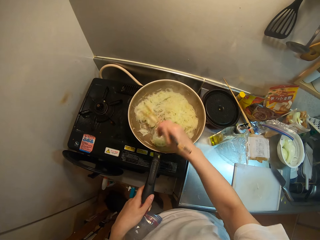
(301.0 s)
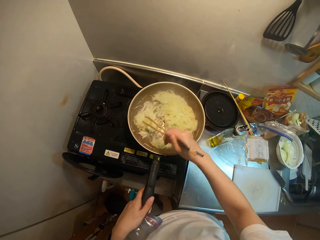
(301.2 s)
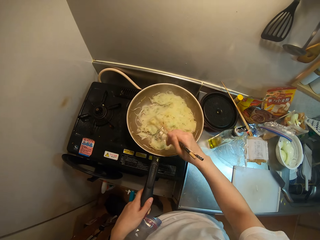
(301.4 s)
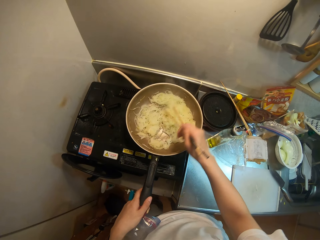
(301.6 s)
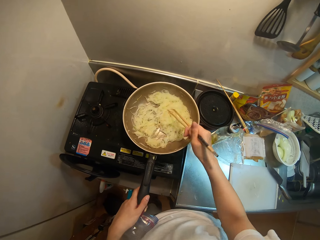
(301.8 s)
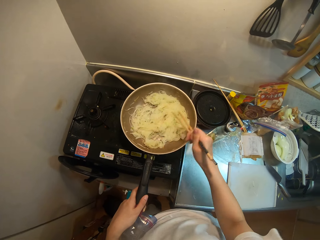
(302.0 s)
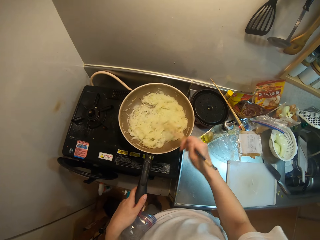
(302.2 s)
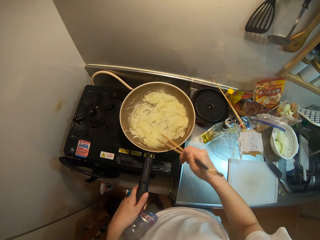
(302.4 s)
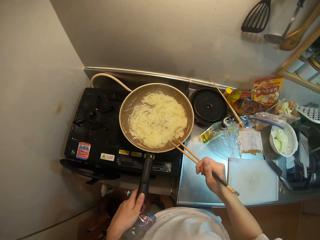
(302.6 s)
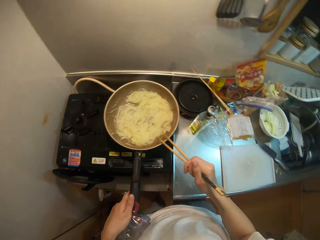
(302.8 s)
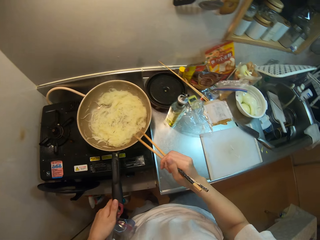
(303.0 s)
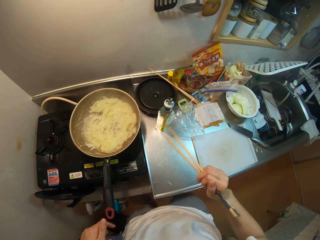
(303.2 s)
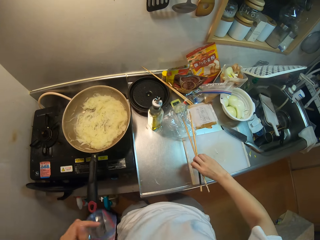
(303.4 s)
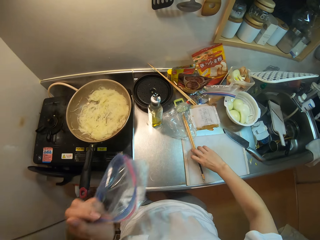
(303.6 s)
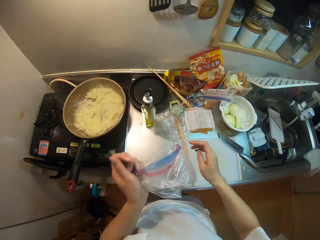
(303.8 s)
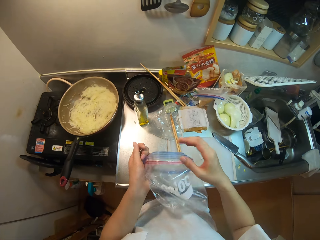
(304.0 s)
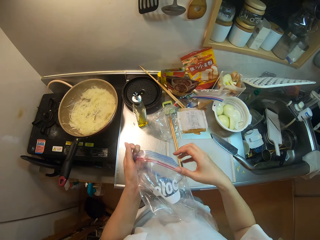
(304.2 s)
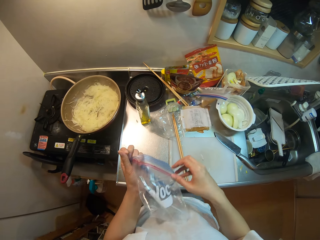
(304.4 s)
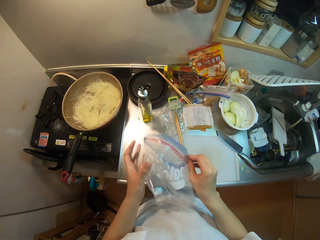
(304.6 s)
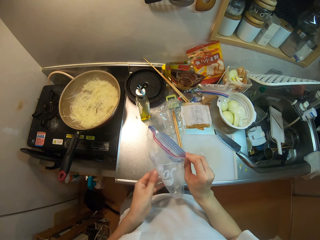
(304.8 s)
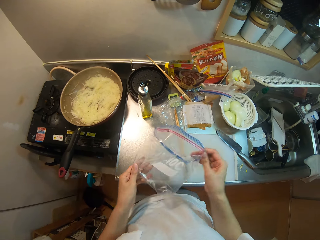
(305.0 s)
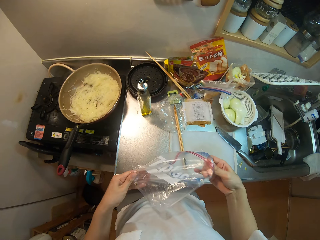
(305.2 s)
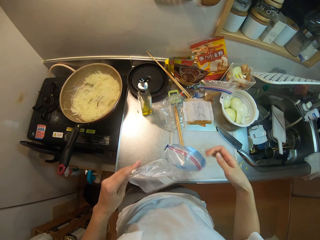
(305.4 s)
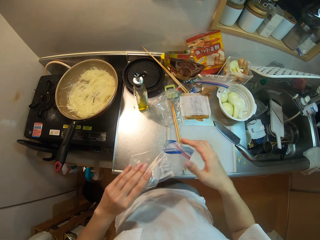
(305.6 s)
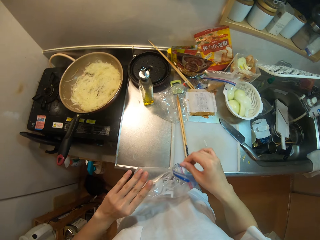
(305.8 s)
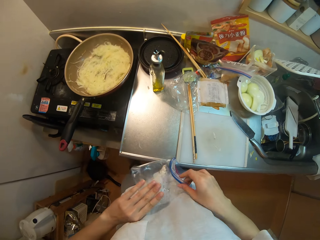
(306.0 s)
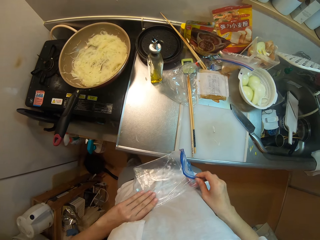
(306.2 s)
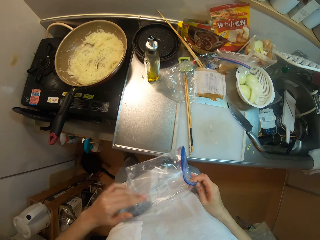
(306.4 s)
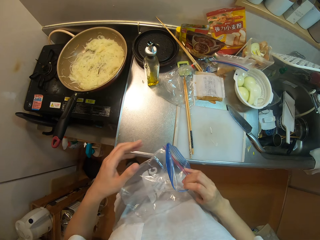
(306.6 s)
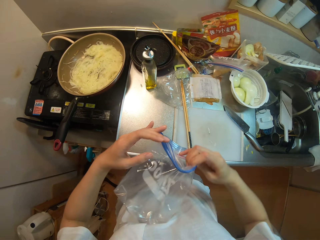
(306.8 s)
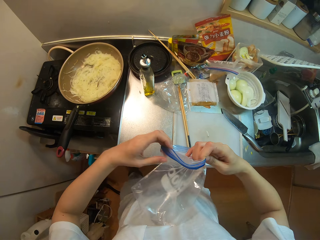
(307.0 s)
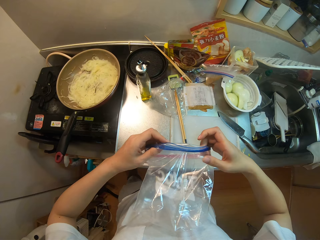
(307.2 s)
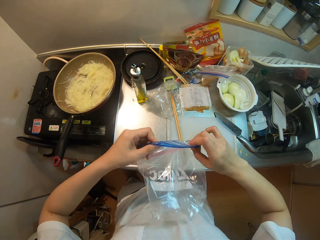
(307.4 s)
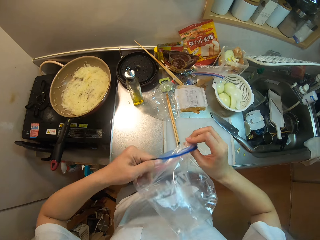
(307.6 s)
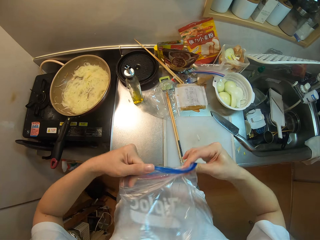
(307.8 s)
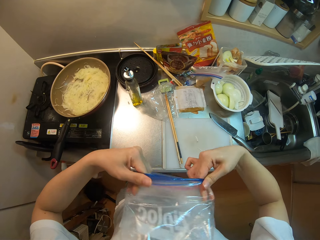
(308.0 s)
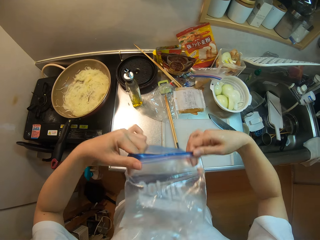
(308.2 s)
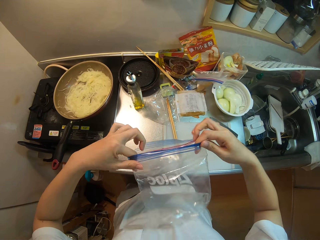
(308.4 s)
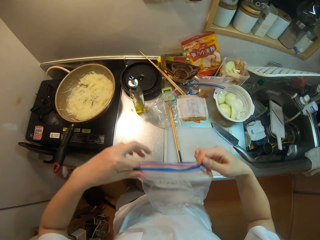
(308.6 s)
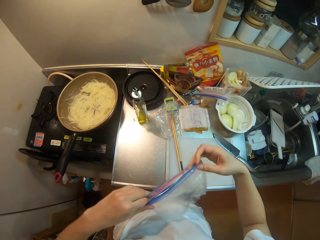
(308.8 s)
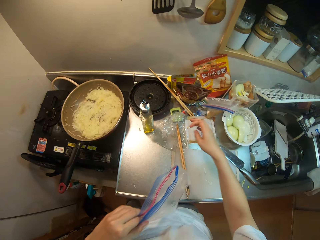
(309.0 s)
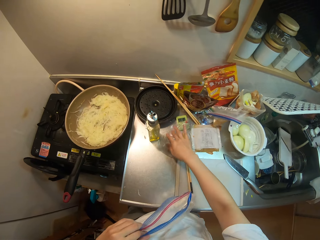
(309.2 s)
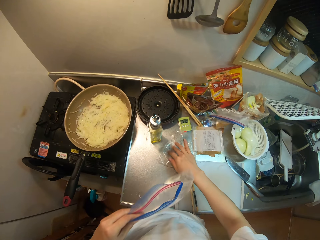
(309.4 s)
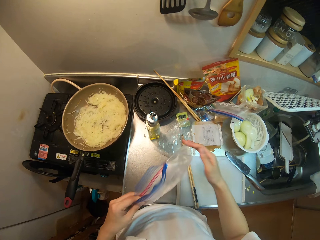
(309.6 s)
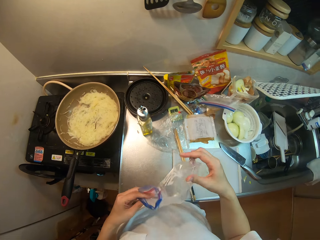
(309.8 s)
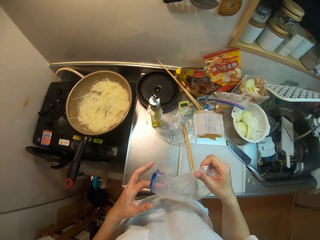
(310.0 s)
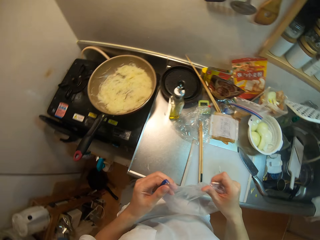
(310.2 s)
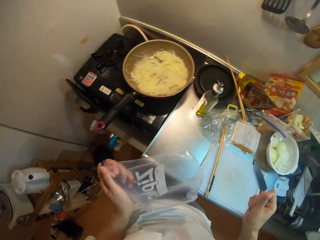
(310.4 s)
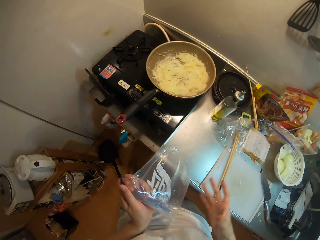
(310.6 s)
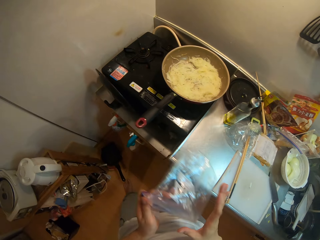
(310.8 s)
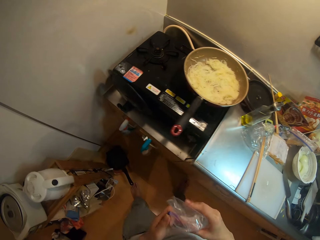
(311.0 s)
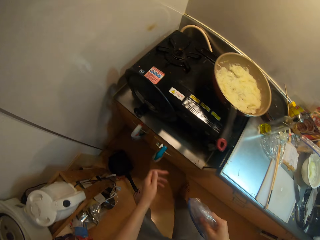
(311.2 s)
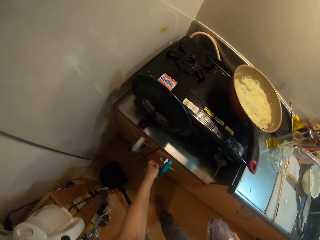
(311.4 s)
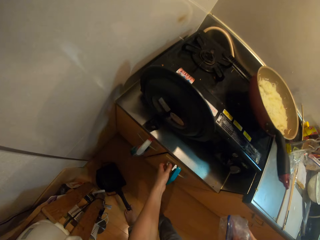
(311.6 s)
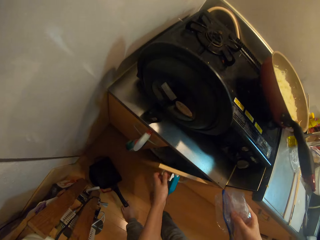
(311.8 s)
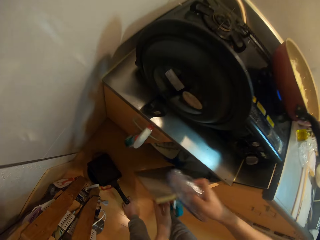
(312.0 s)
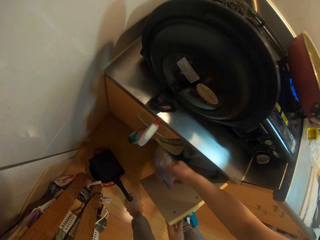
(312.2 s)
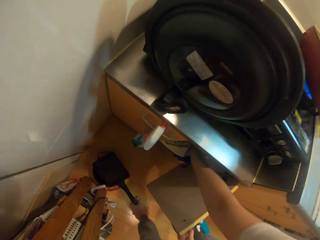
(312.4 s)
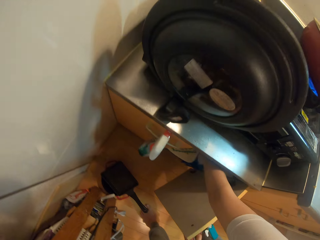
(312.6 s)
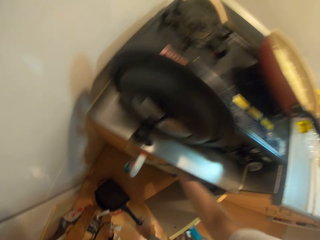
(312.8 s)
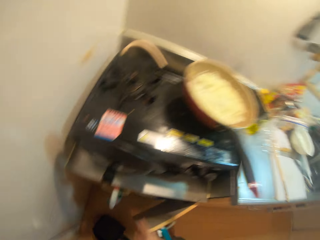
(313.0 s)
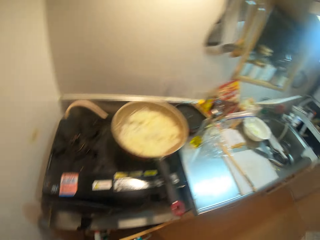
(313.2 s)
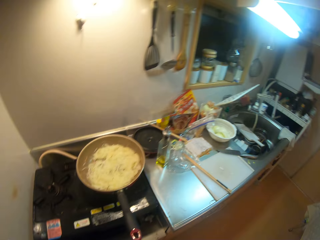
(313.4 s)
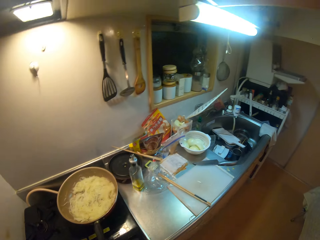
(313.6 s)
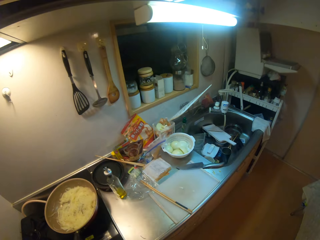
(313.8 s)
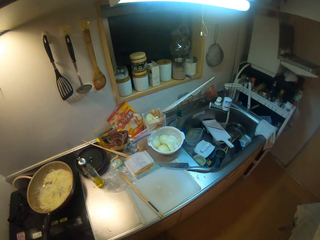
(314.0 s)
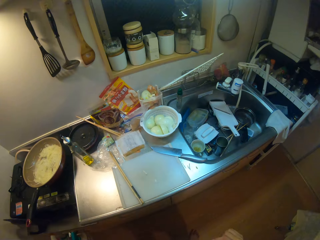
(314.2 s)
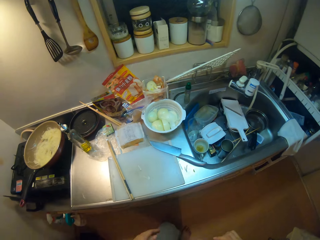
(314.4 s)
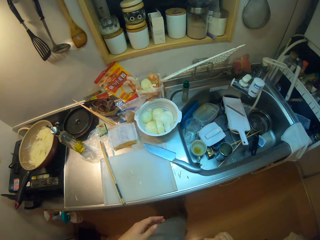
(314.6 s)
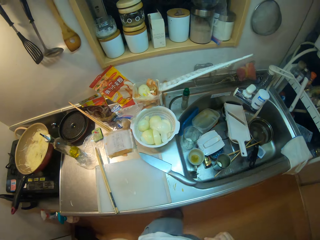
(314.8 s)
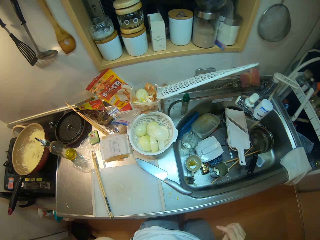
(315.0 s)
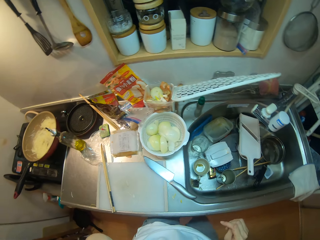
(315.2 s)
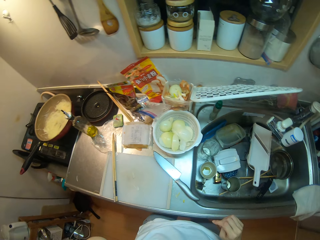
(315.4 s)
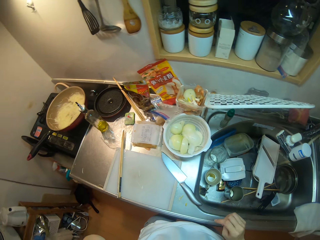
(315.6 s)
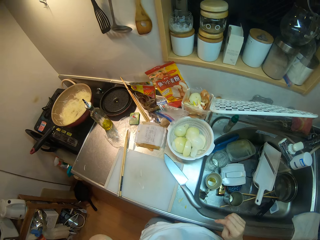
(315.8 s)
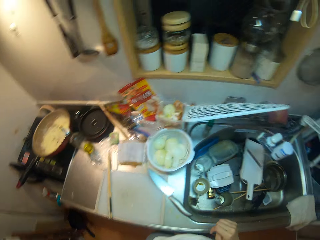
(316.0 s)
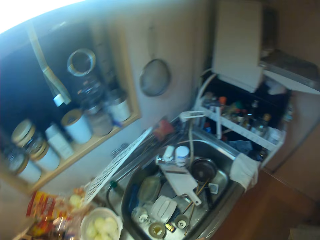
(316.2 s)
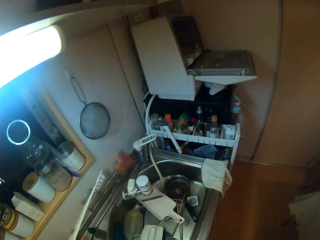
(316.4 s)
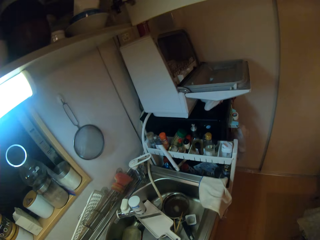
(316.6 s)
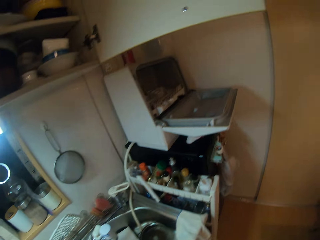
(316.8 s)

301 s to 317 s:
The camera wearer knocks the chopstick on the pan. She drops the chopsticks on the table. She adjusts the nylon in her hands. She turns the paper. She adjusts the nylon on the table with her right hand and adjusts the nylon in her hands. She opens a cabinet with her left hand, places the nylon in the cabinet, and closes the cabinet. She walks away.

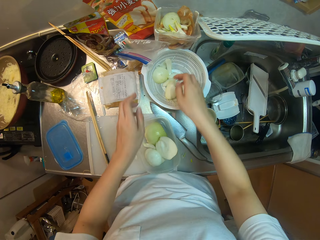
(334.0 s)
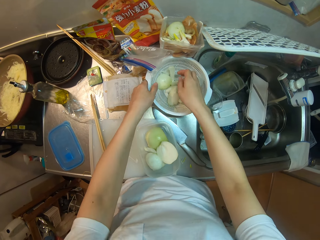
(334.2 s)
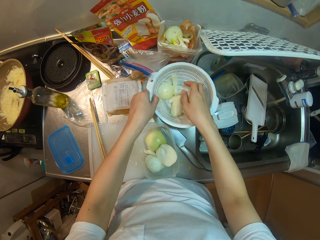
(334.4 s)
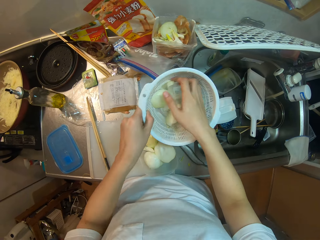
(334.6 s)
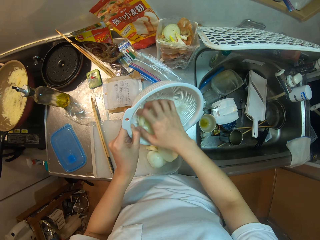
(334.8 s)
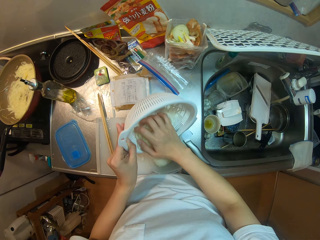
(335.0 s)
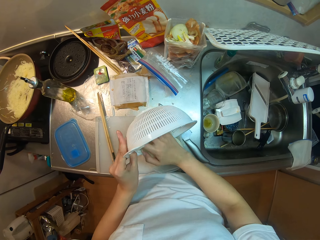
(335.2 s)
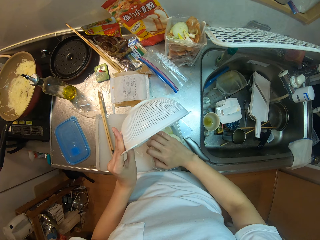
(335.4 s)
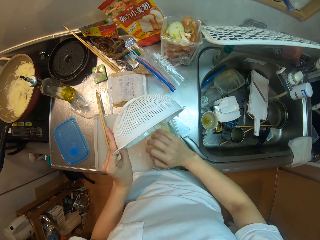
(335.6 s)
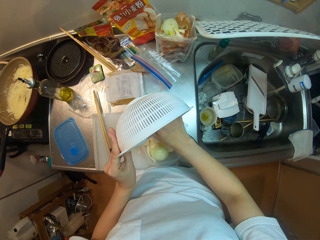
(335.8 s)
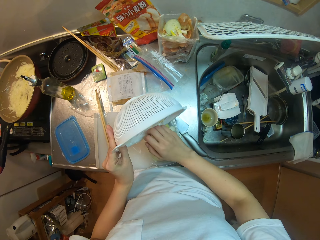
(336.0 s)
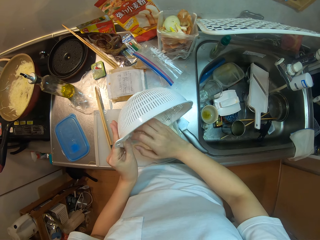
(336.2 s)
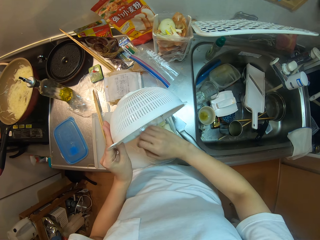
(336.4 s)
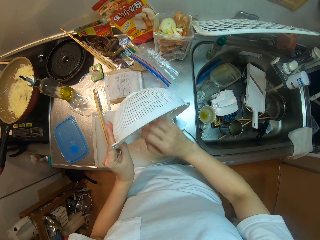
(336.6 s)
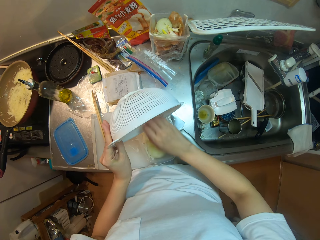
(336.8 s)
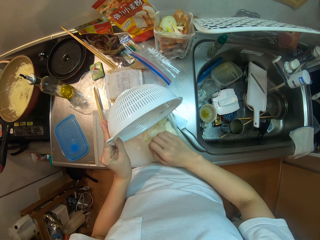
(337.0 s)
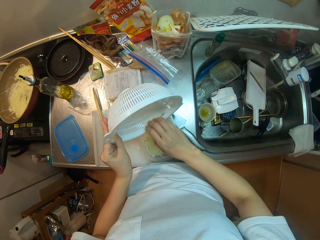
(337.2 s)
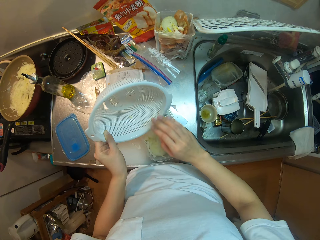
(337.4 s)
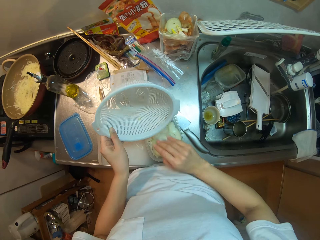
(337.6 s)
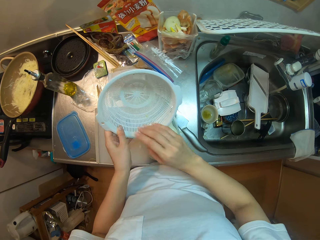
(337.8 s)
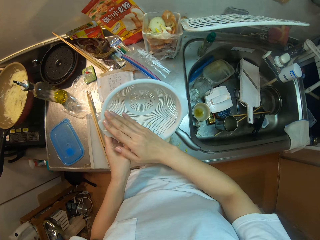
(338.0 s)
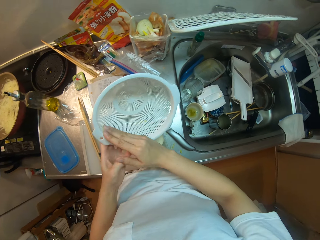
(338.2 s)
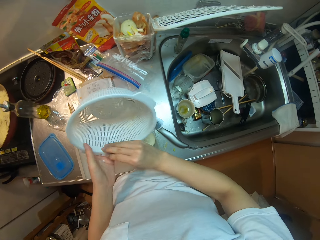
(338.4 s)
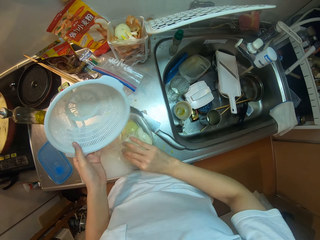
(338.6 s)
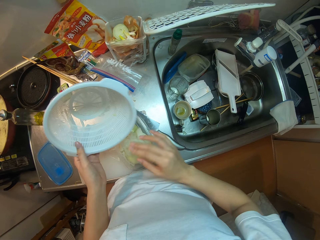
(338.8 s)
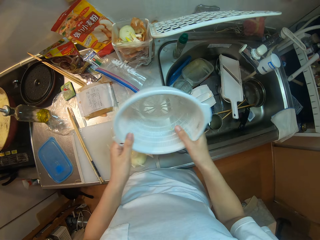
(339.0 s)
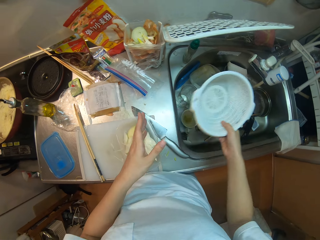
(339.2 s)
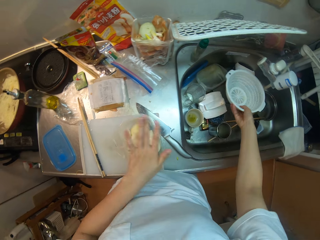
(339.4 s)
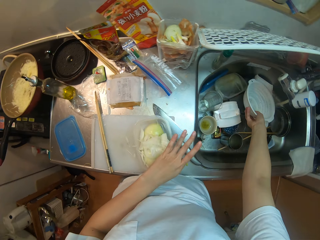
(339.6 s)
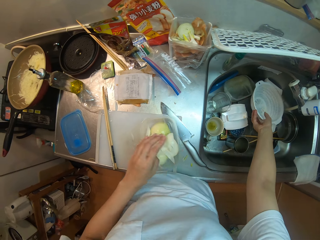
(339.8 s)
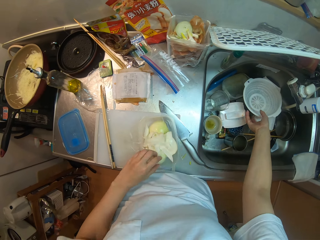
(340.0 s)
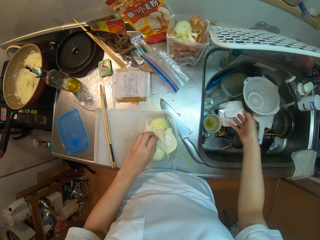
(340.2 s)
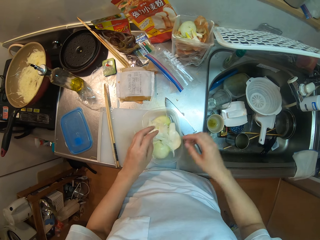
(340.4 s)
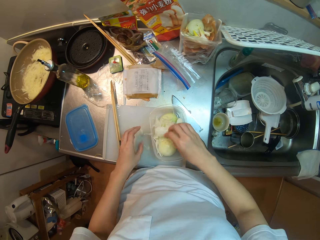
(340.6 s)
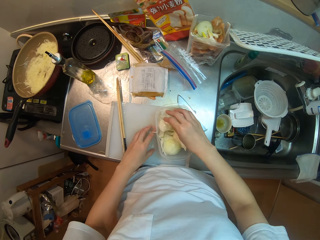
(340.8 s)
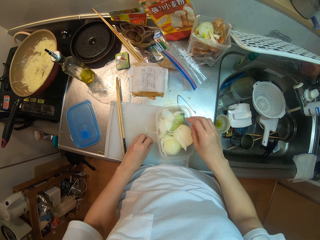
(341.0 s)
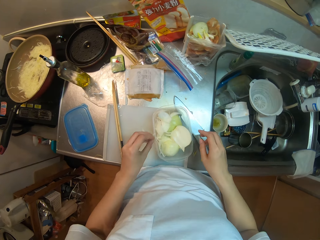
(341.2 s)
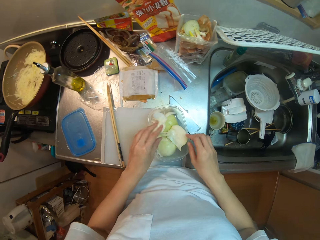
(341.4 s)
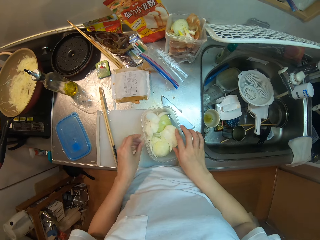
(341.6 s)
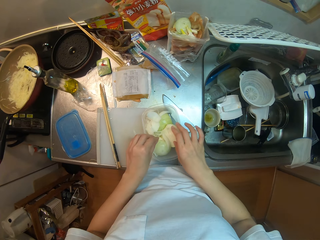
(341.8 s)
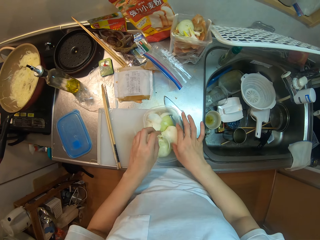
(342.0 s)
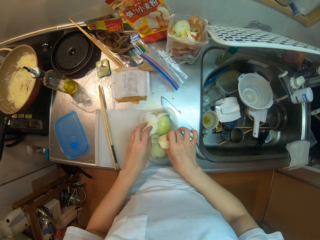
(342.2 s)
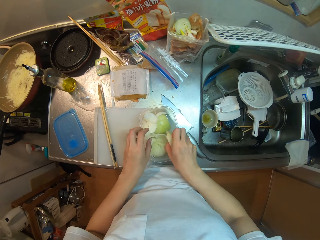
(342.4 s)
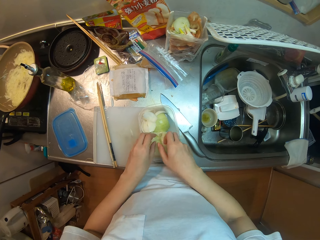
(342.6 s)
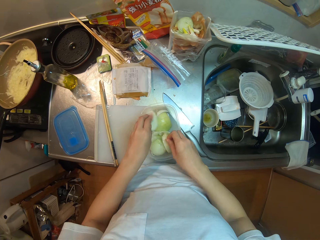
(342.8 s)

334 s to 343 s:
The camera wearer picks up the bowl of chayote on the table. She pours the chayote in the other plastic bowl on the table. She passes the bowl from her left hand to her right hand. She places the bowl in a kitchen sink. She moves the chayote in the bowl with her hand.
